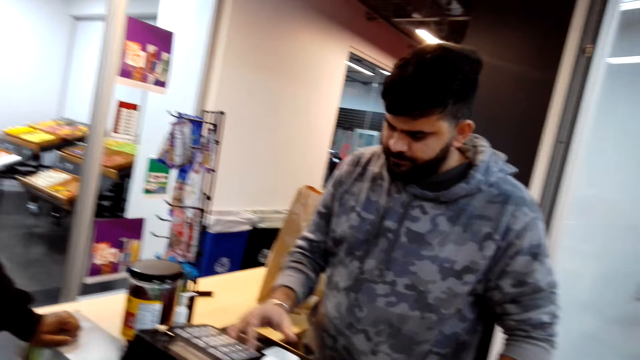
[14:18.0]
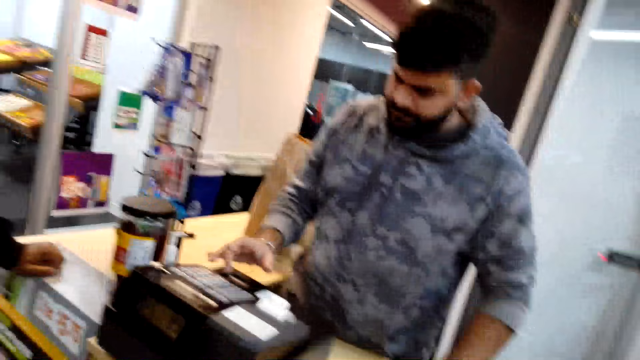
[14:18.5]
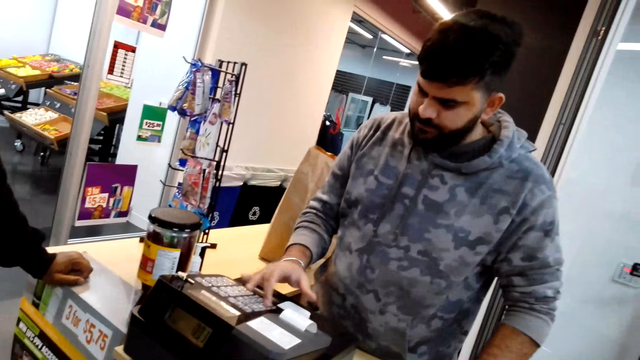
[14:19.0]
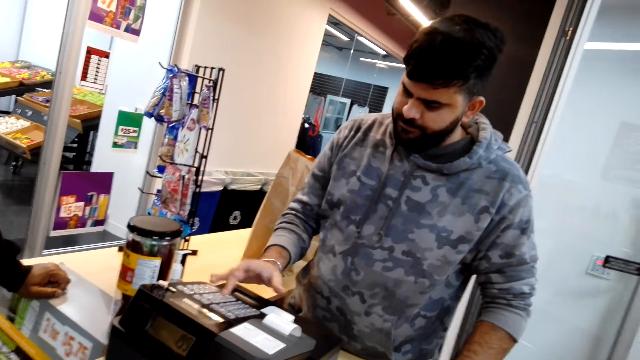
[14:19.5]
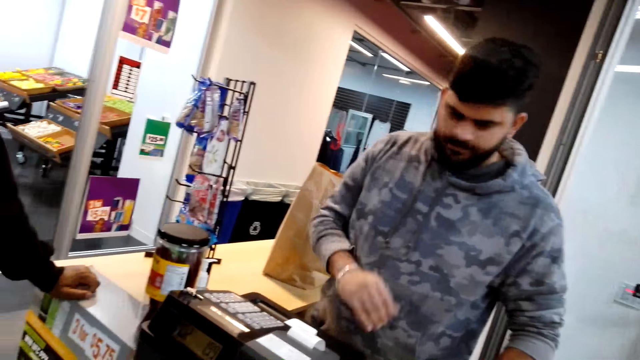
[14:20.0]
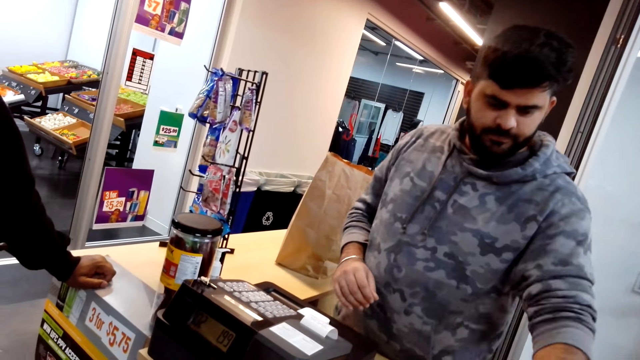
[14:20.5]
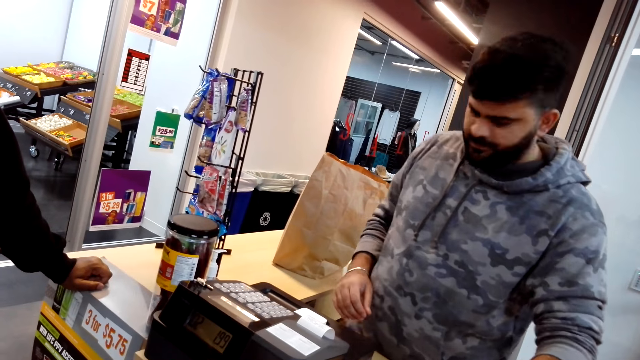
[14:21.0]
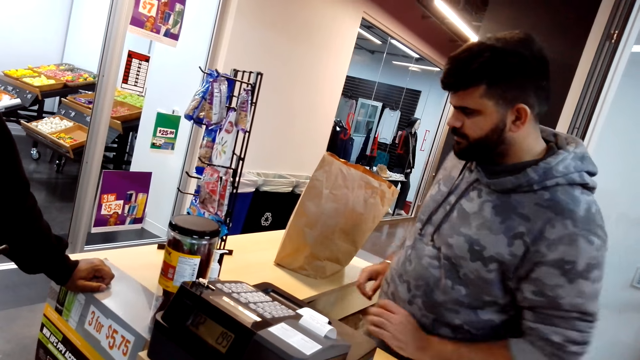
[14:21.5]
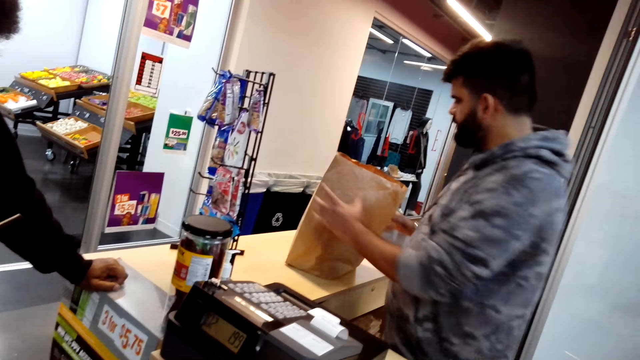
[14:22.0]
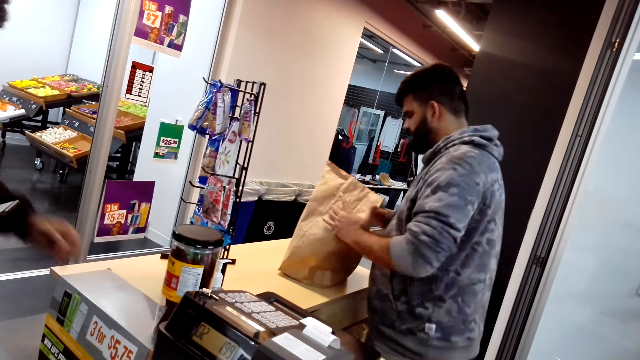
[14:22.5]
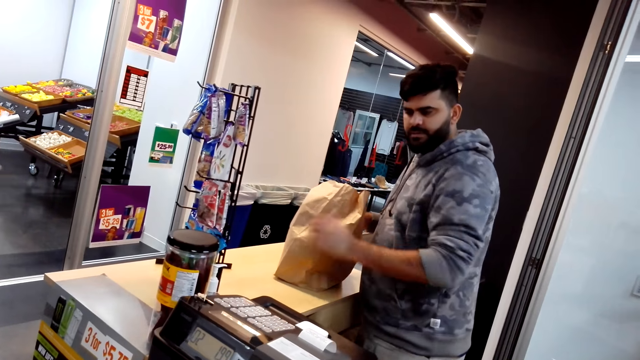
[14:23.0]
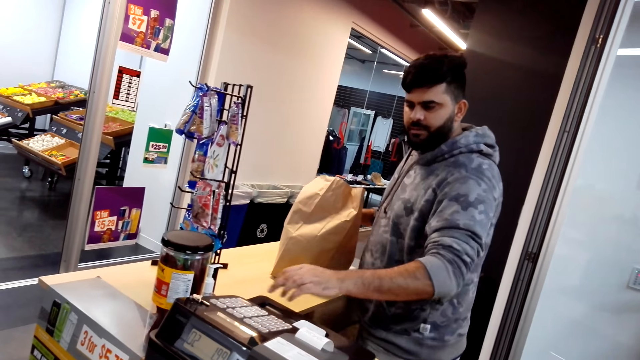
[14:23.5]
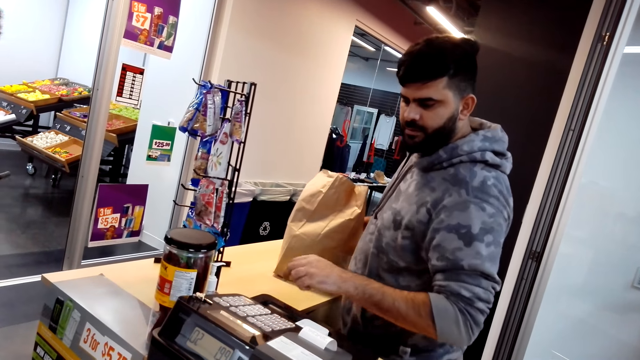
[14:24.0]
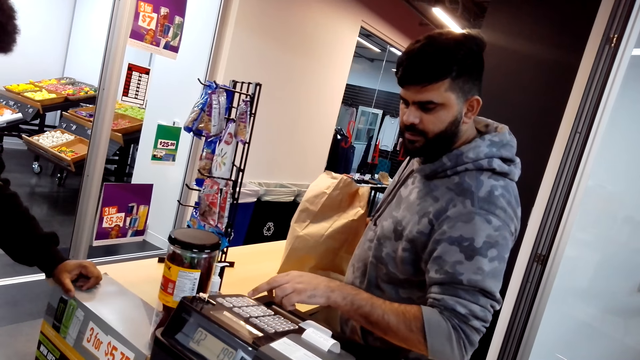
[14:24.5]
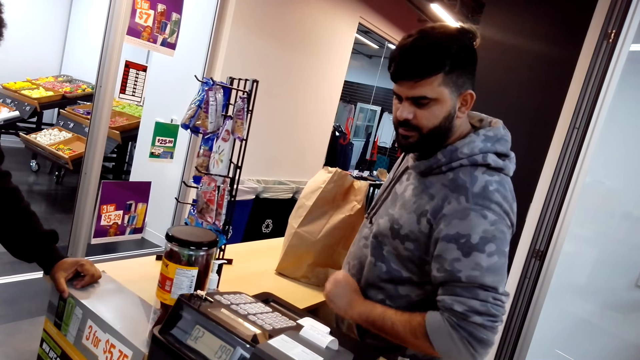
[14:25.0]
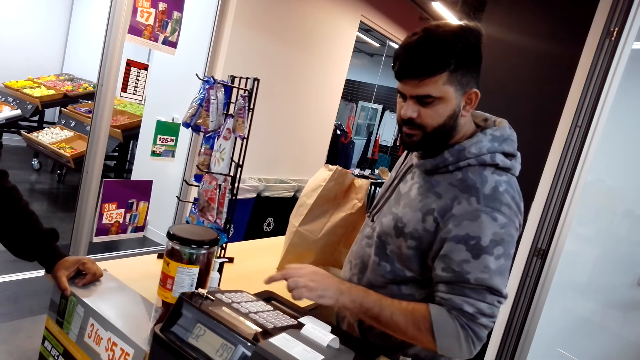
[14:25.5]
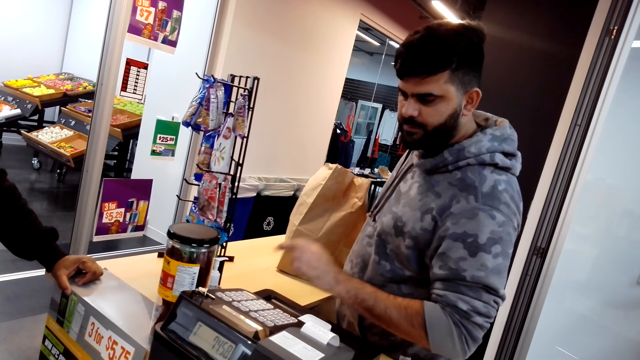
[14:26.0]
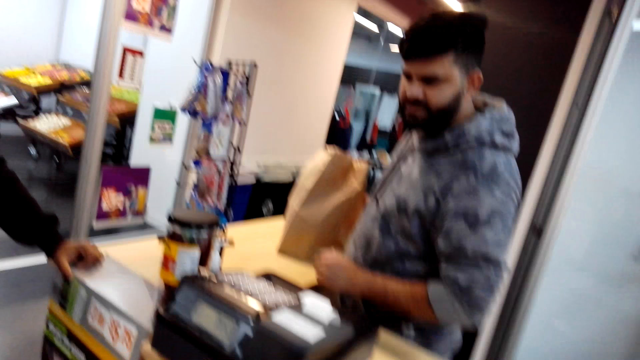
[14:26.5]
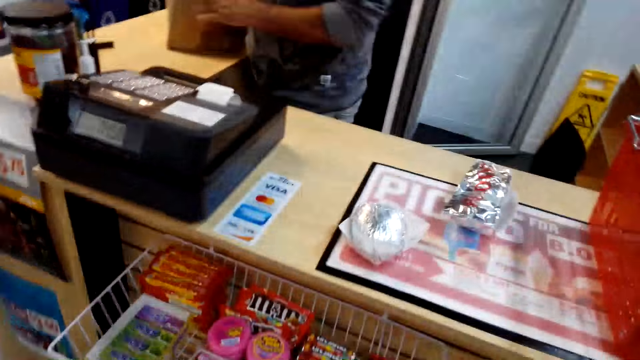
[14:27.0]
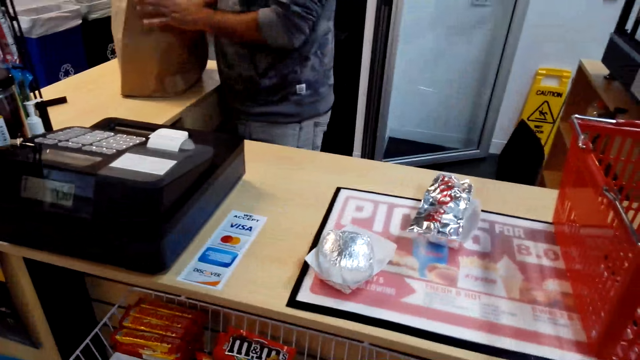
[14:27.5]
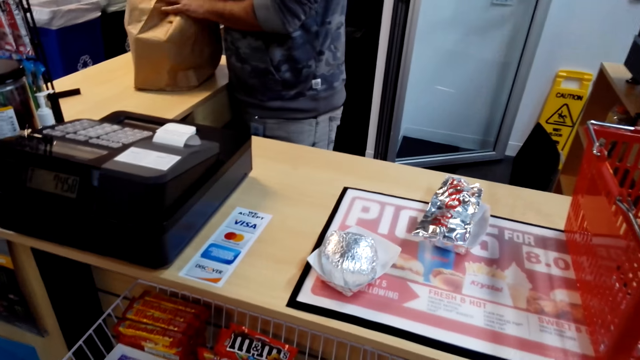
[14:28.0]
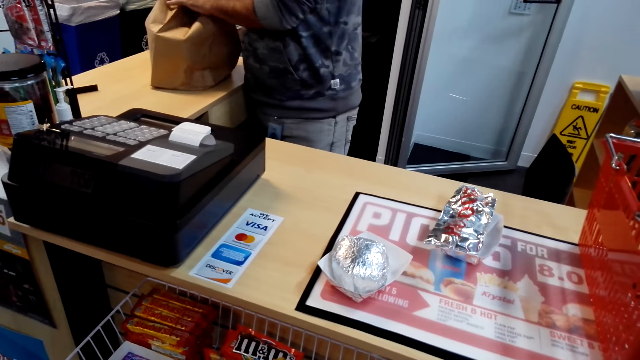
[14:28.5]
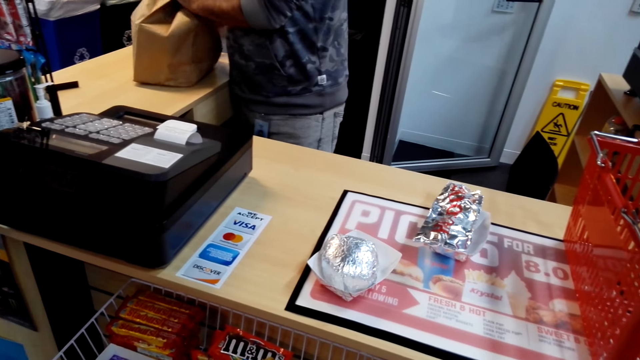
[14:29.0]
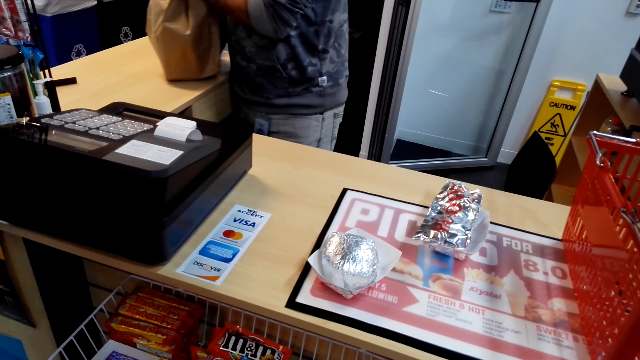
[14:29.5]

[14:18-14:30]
A man touches the bag and holds the paper carrier bag. The man dials on the cash register and talks.

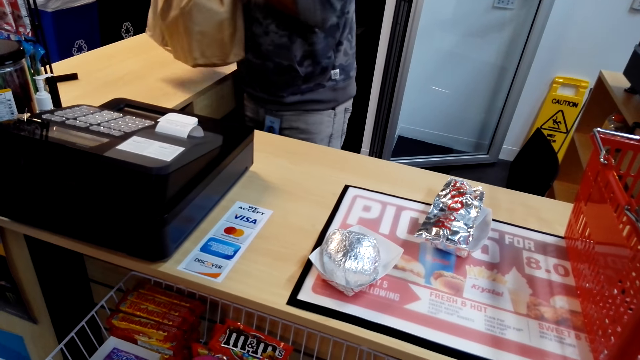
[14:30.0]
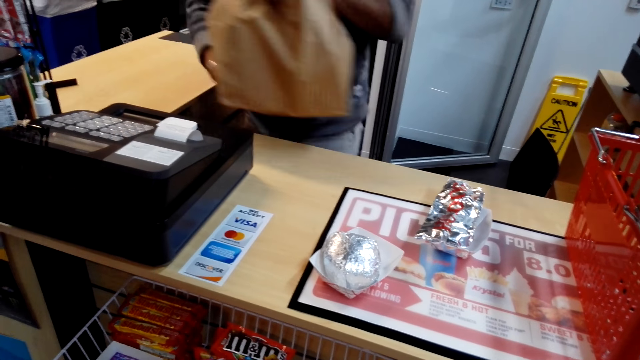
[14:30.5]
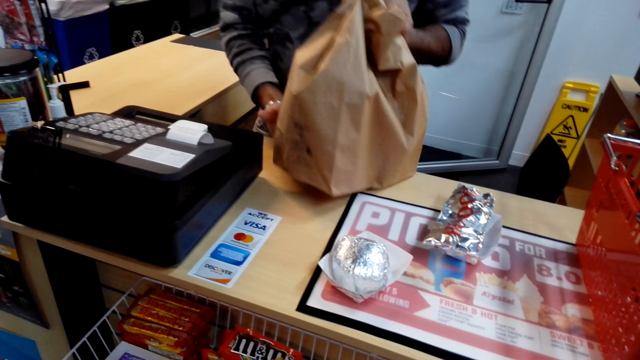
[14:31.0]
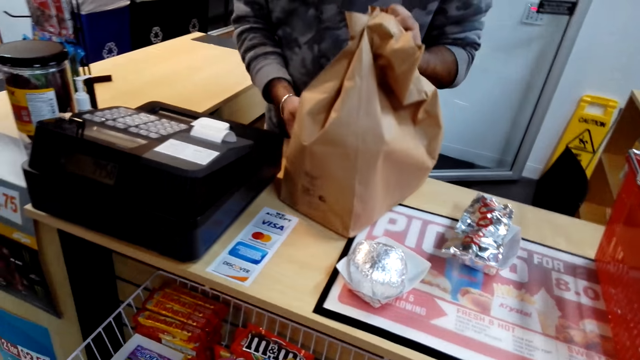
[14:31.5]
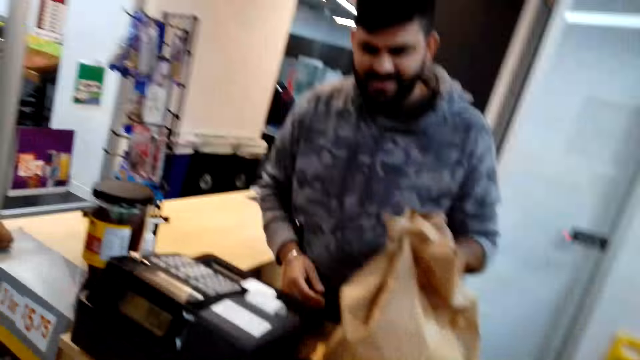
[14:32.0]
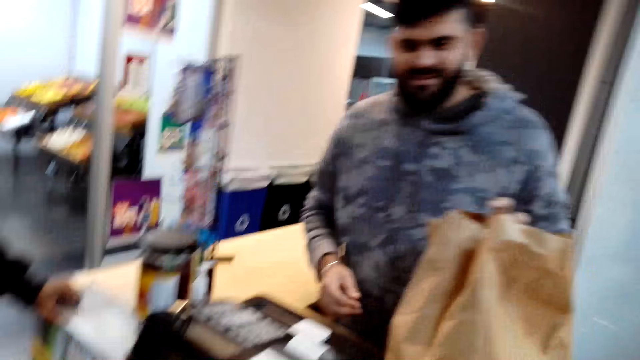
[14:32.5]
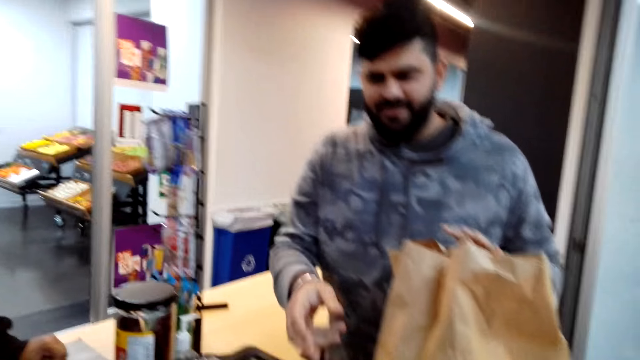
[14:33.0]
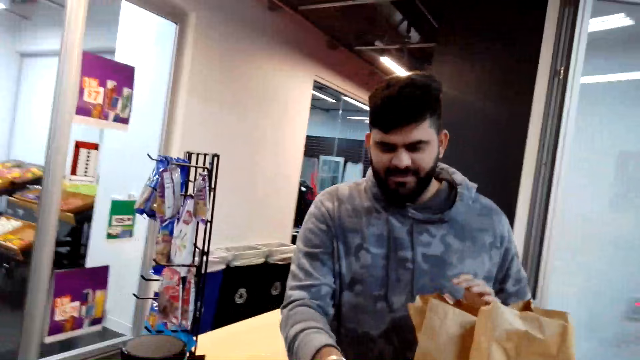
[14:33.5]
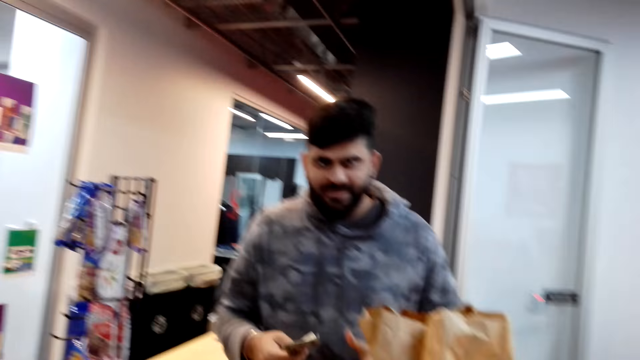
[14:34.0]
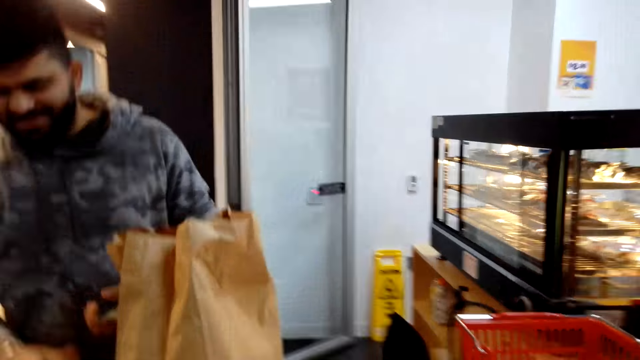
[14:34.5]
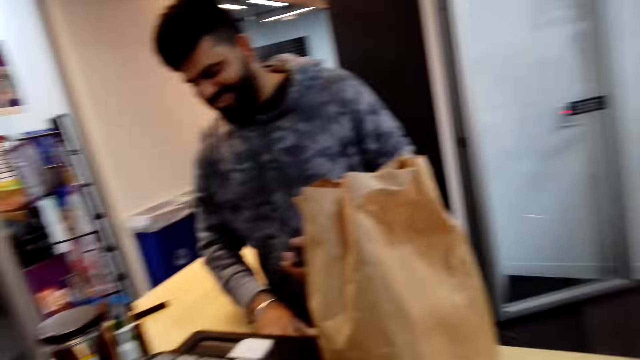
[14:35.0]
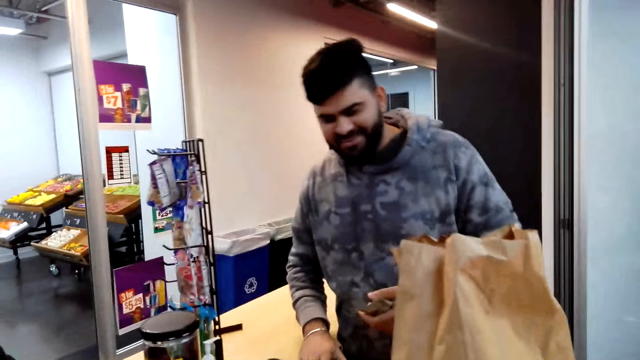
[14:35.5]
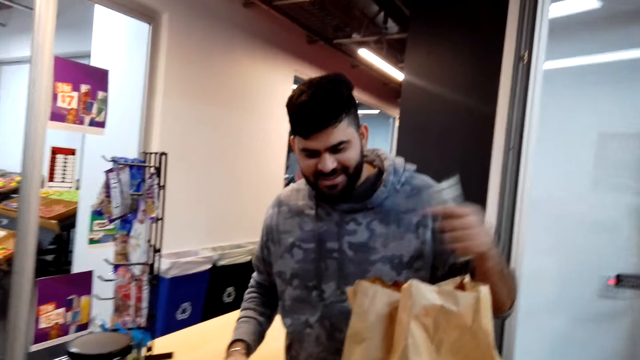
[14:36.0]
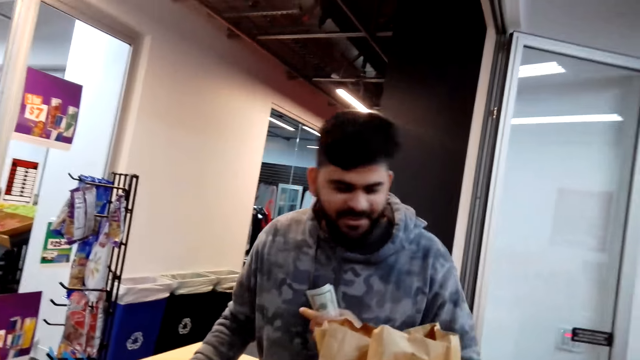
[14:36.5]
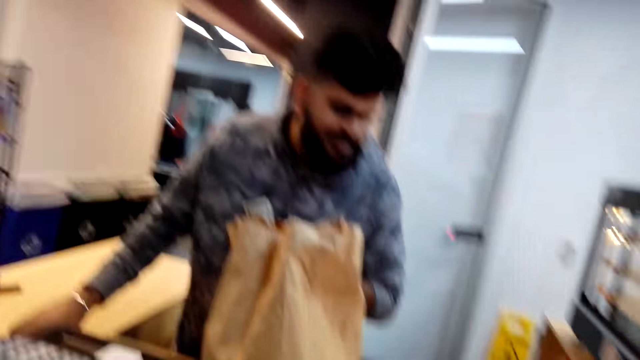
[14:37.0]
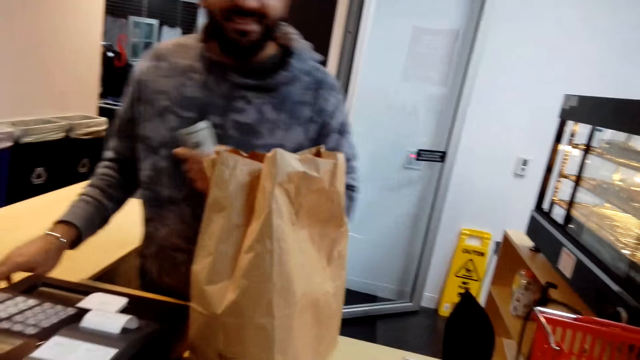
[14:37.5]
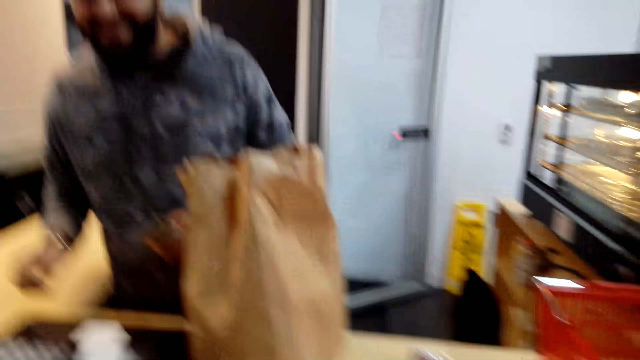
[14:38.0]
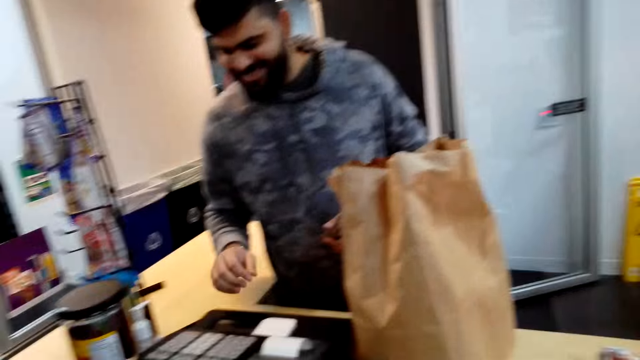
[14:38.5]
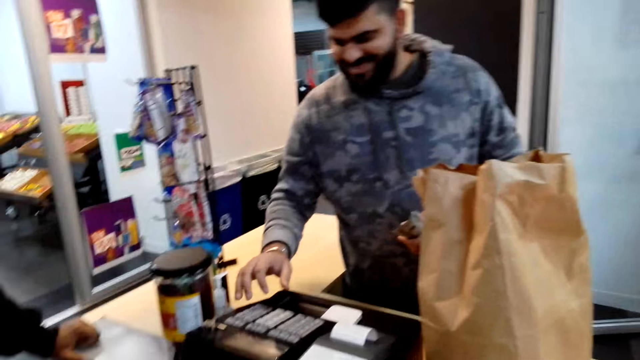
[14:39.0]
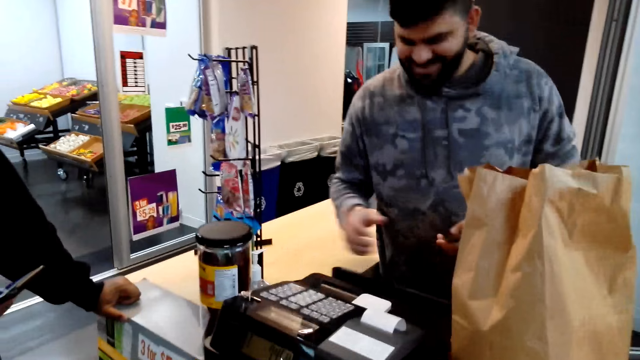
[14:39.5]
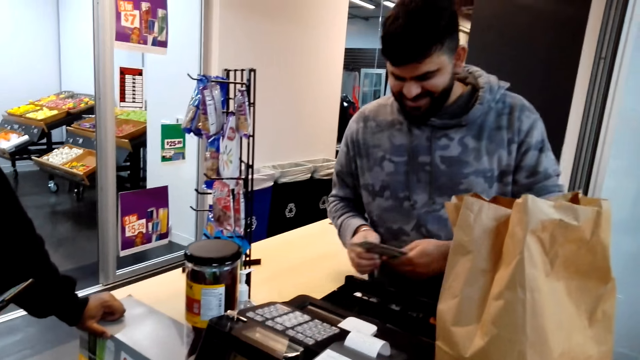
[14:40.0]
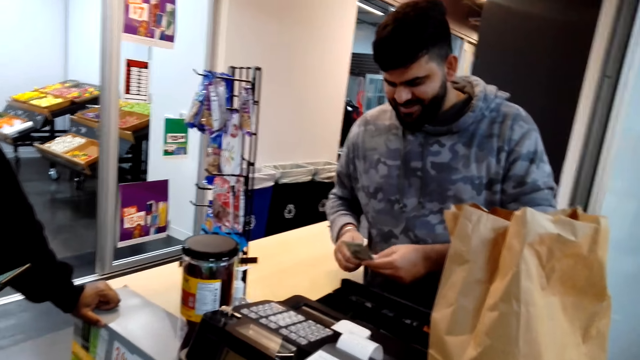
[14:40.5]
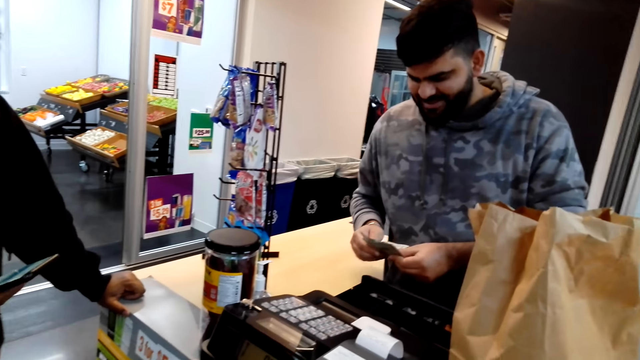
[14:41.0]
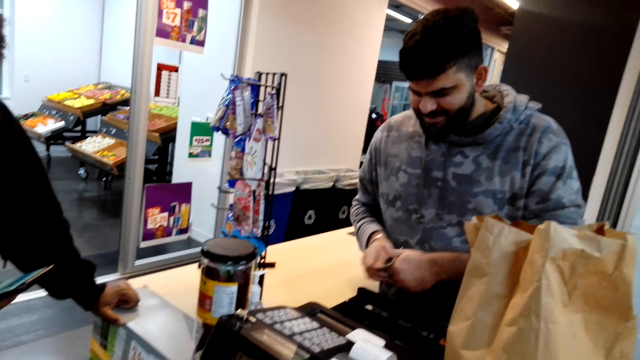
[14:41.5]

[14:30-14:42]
A man puts the paper carrier bag on the other side of the table counter. The camera wearer talks. The man talks. The camera wearer talks. The man dials on the cash register.
